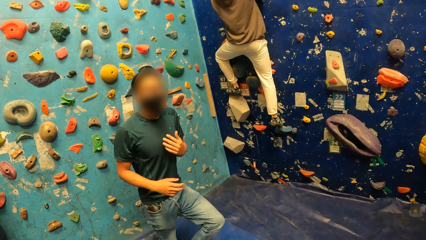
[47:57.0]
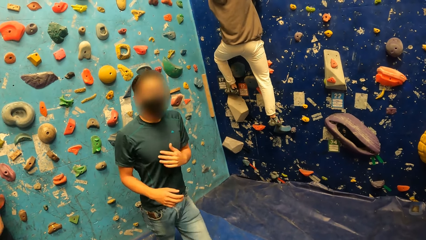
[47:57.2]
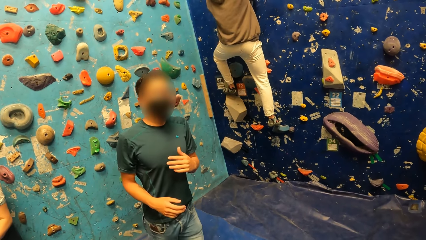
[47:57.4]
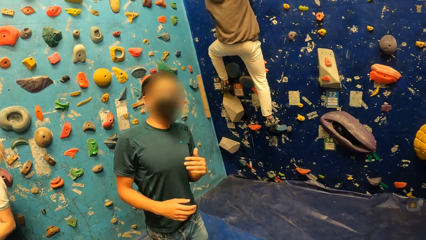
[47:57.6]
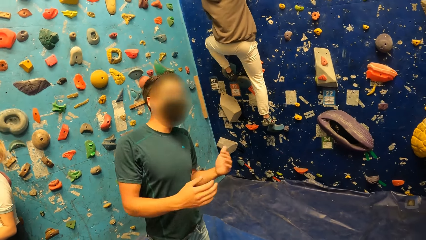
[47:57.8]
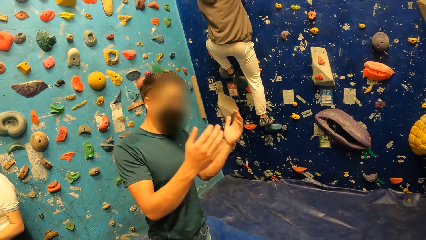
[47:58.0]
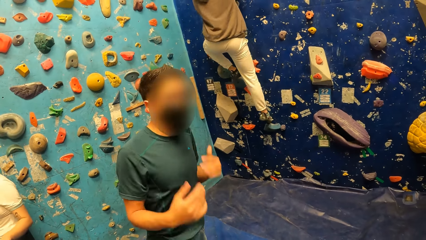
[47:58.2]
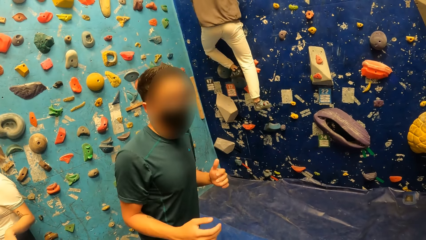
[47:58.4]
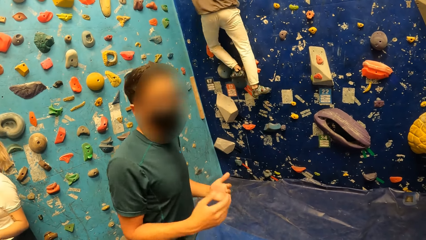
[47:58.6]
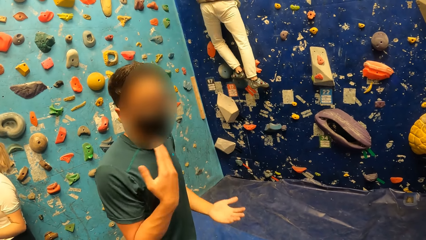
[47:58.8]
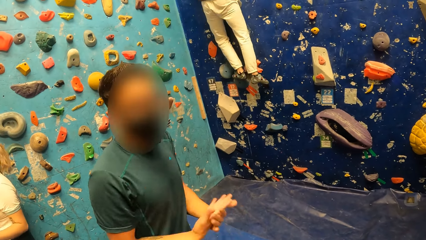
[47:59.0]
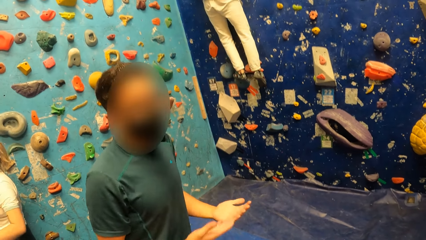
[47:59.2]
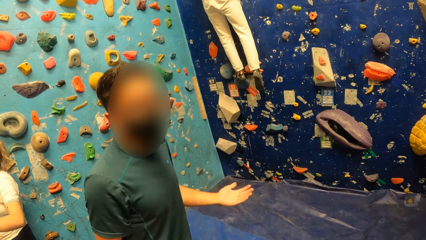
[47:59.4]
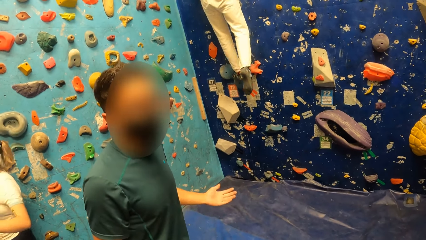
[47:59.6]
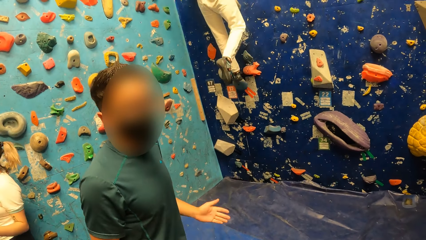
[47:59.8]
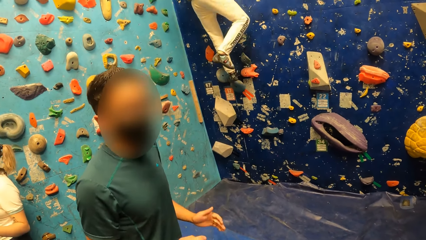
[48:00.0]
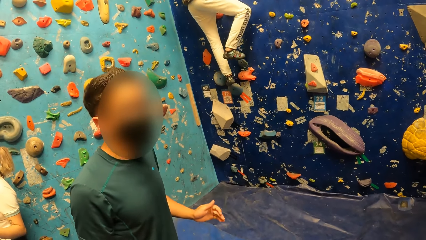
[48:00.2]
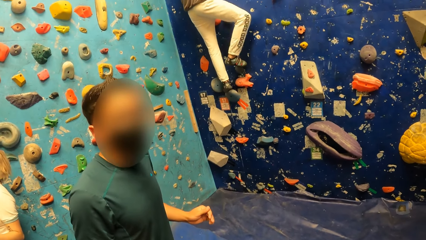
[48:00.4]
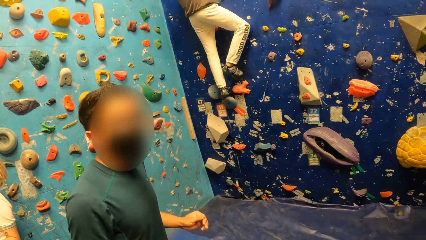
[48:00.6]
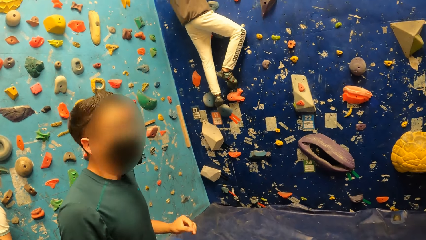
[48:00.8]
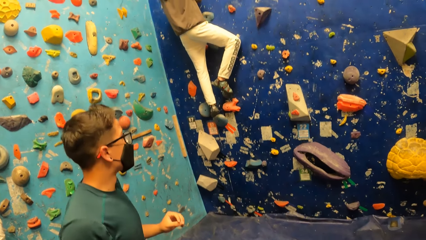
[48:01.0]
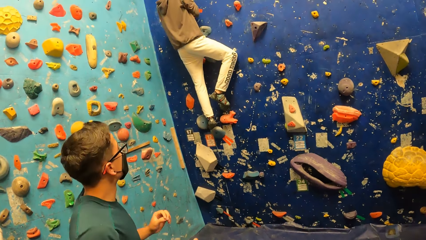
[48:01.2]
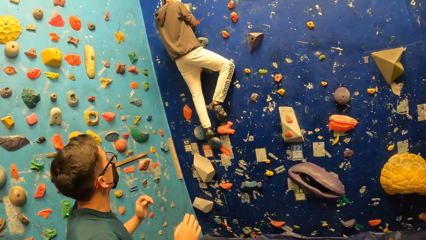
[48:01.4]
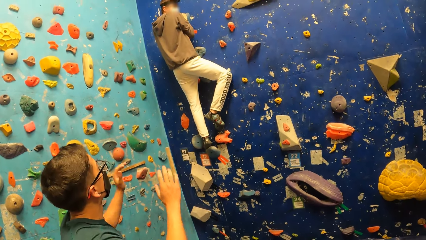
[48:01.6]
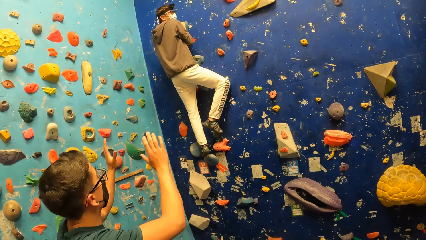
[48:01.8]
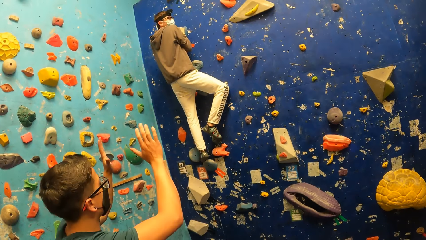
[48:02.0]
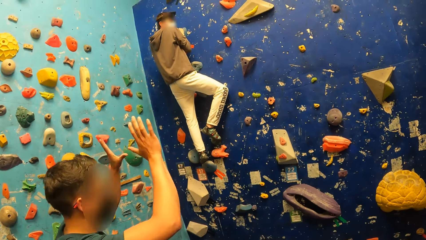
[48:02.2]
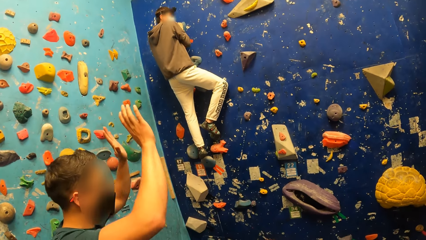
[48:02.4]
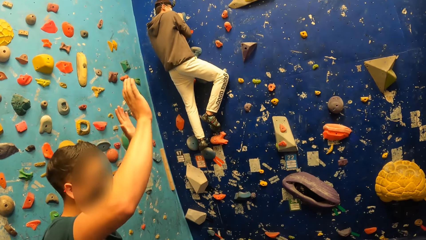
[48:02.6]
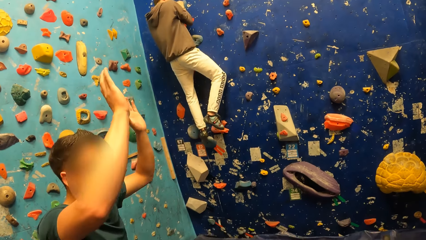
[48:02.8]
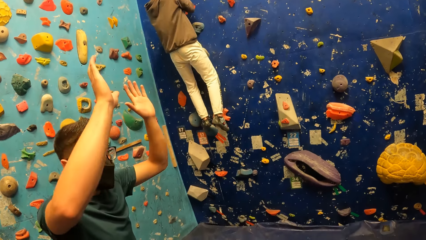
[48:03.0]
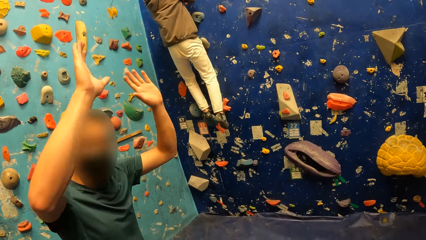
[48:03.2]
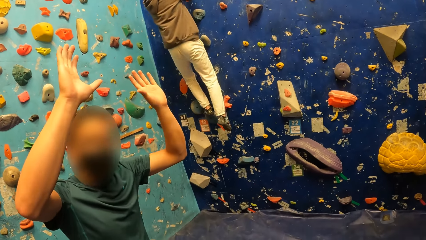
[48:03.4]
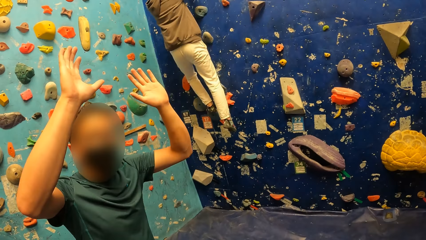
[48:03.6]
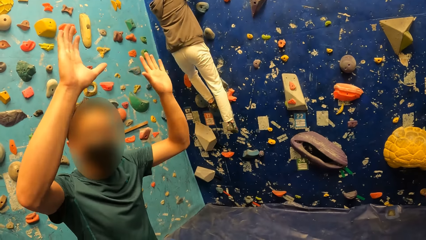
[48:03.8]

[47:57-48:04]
The man removes his left foot from the bouldering hold. The man places his left foot on a bouldering hold. The man removes his right foot from the bouldering hold.

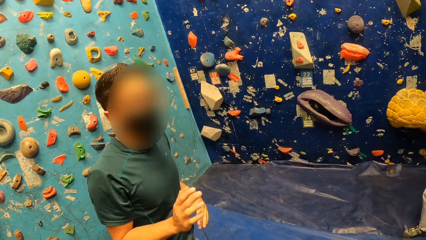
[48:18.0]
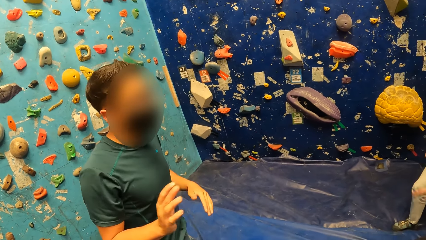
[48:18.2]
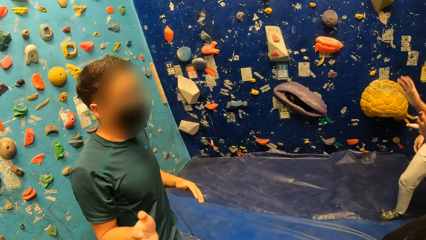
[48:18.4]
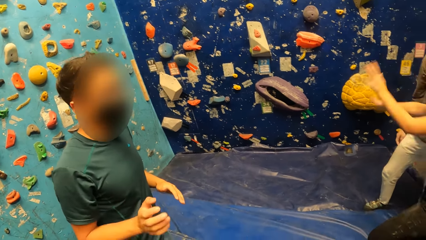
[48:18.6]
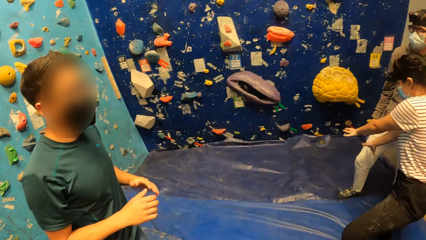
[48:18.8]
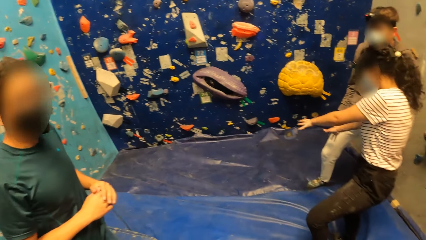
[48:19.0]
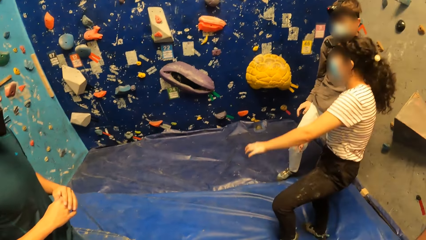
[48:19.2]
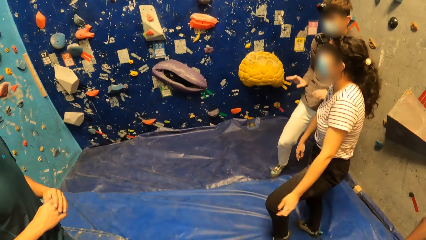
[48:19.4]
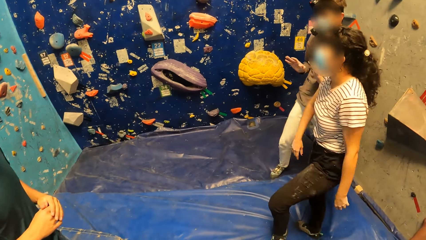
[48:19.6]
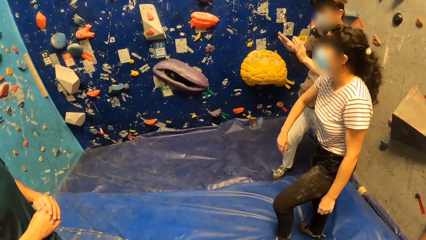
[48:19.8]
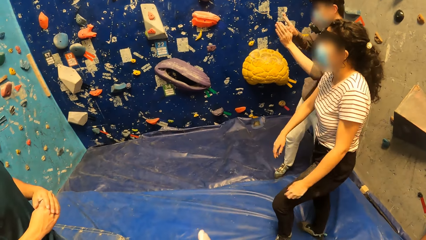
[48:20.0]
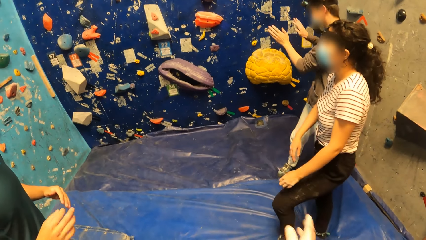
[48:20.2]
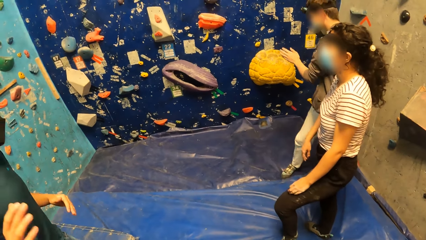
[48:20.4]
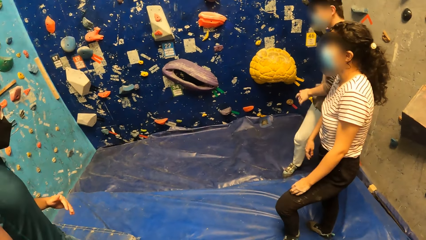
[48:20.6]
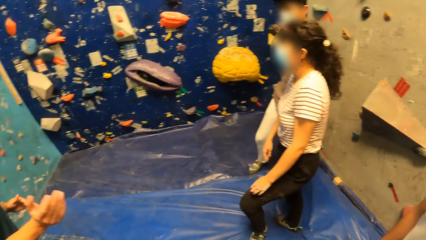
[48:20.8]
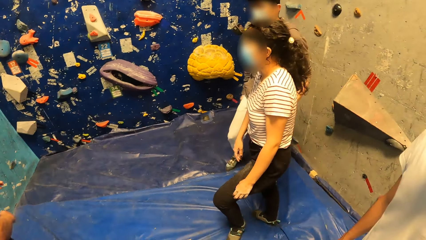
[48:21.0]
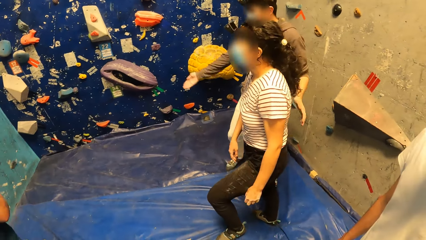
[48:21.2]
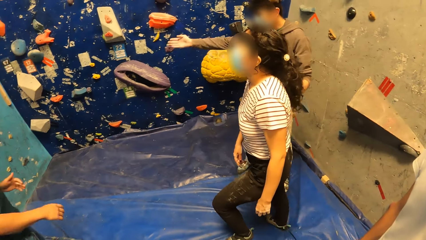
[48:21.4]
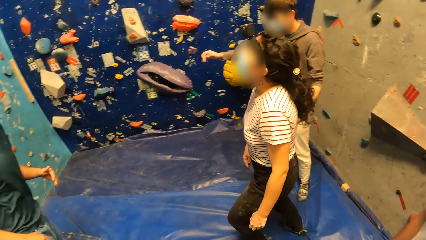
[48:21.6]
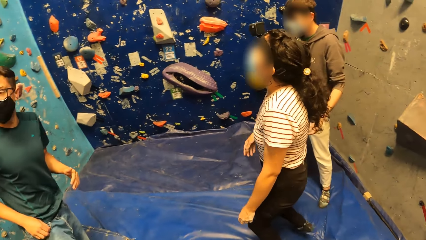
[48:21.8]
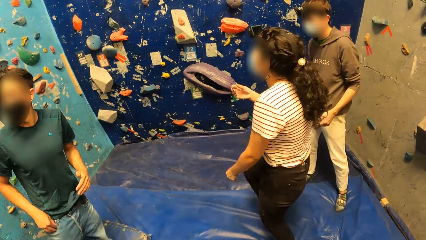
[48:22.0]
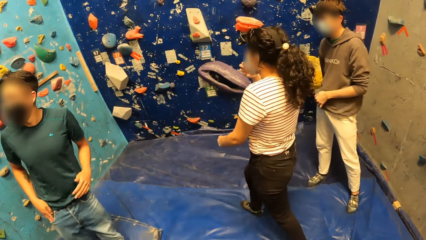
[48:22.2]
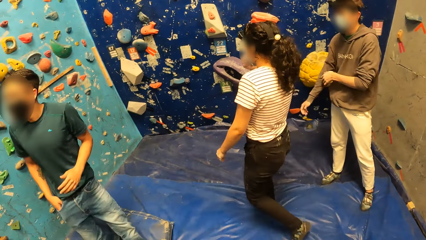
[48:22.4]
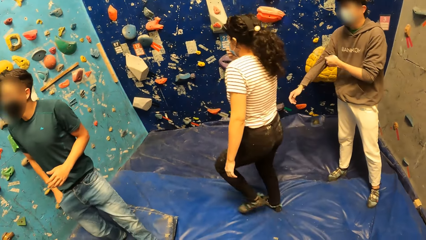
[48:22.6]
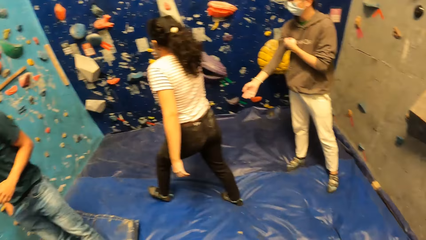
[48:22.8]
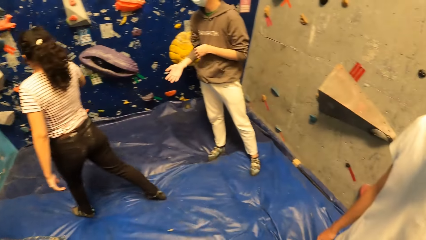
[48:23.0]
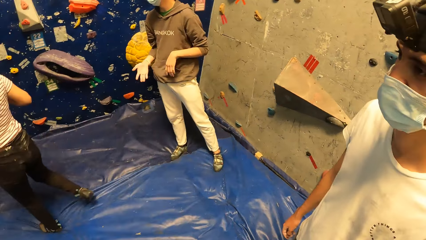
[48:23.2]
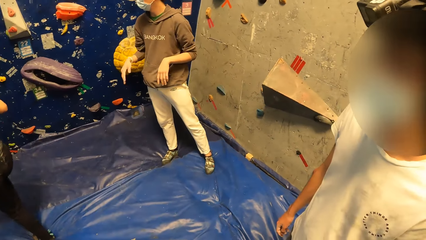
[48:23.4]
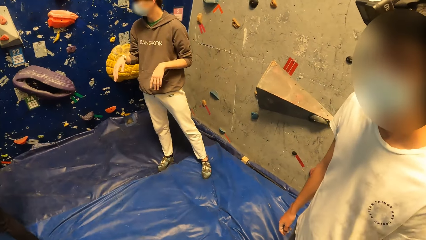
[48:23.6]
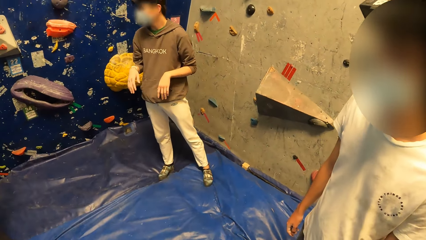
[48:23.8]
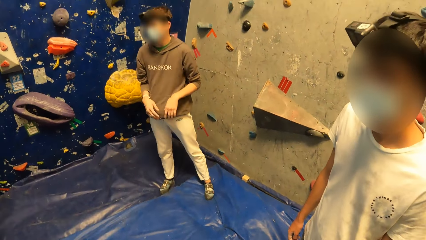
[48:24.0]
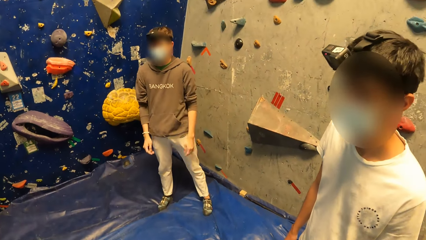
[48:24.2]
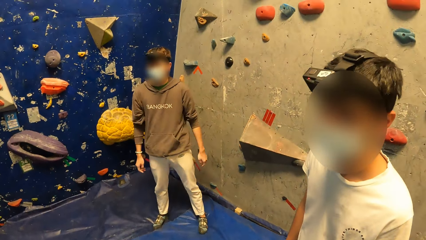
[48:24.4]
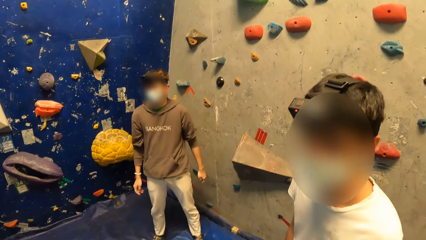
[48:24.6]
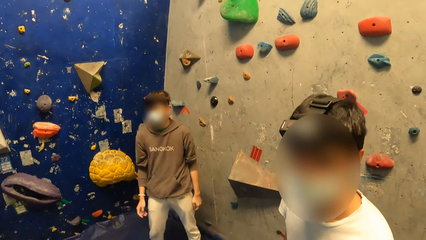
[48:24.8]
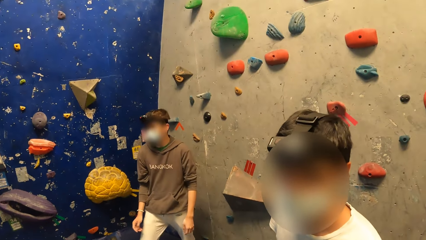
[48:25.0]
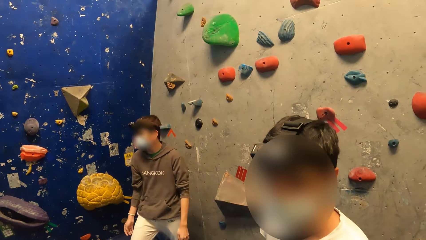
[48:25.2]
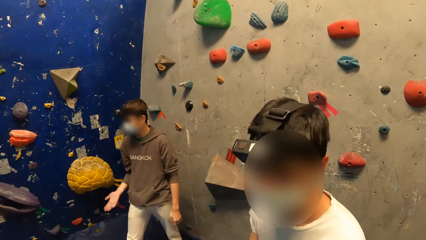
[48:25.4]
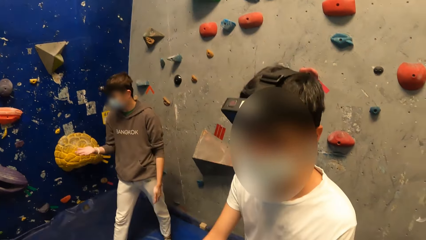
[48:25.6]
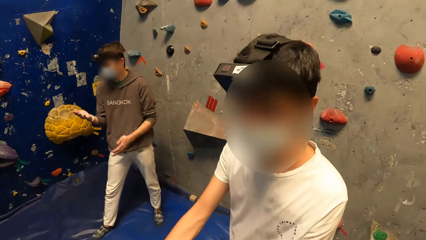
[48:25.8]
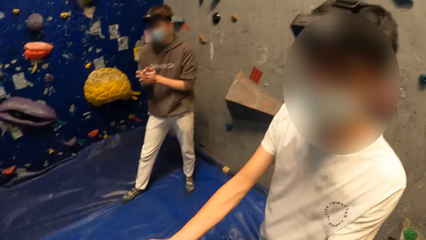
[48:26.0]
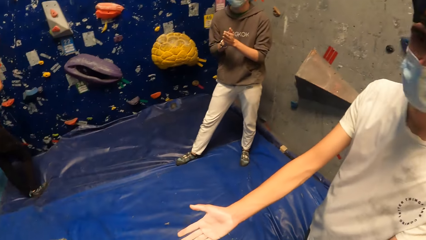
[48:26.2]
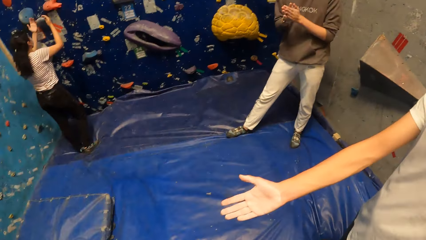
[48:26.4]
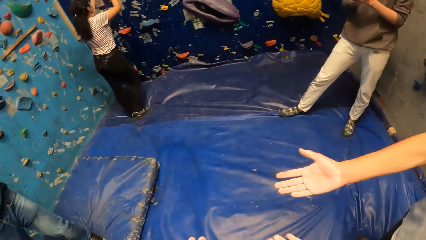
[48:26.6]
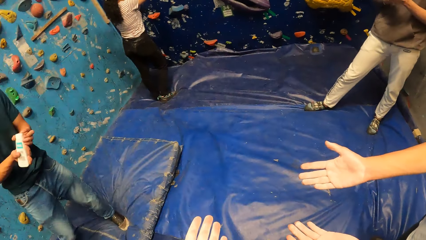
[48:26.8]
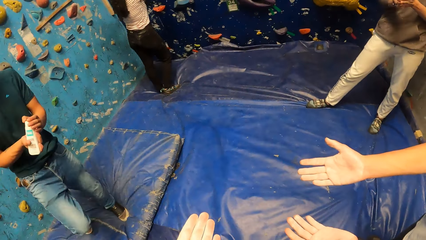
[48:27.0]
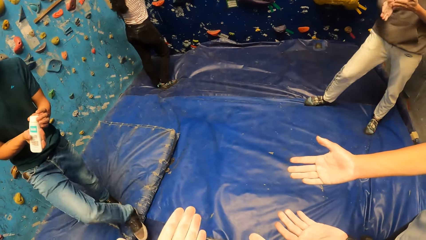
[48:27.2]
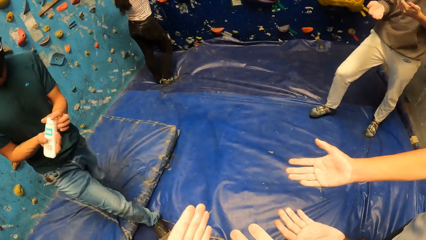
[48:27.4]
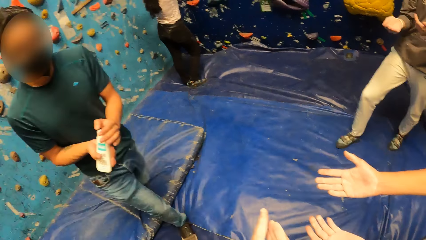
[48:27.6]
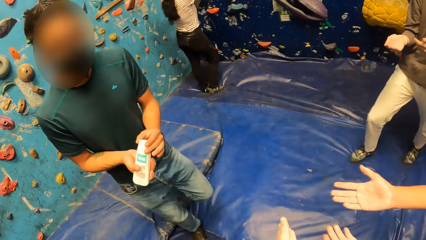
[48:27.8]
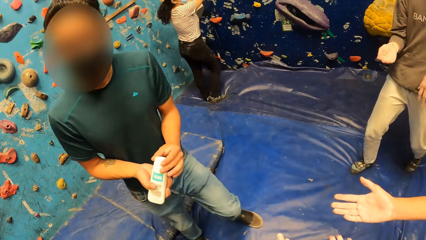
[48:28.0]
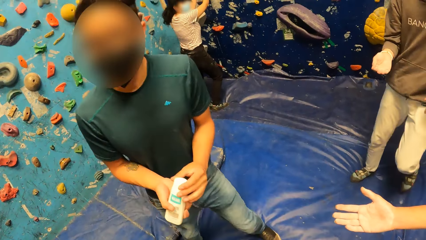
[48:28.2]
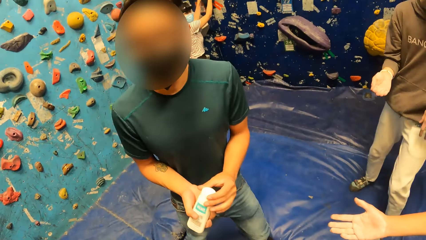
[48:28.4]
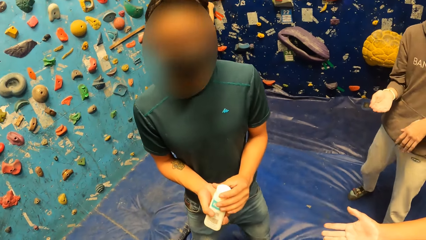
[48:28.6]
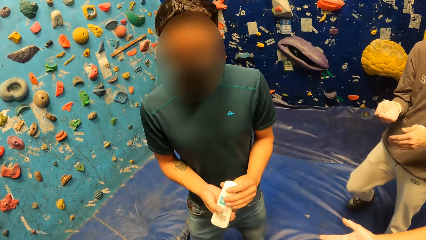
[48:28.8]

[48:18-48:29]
The camera wearer moves the hand. A man slides his right hand into a pocket. Another man converses with the camera wearer. The first man unscrews a bottle cap with his left hand. The camera wearer rubs his hands together.
